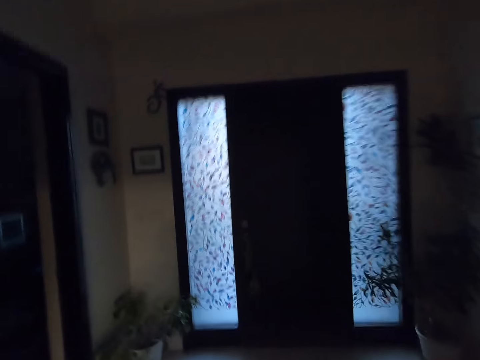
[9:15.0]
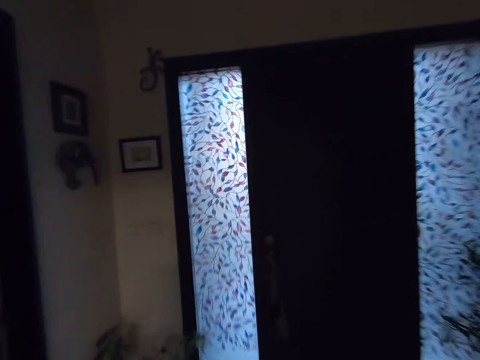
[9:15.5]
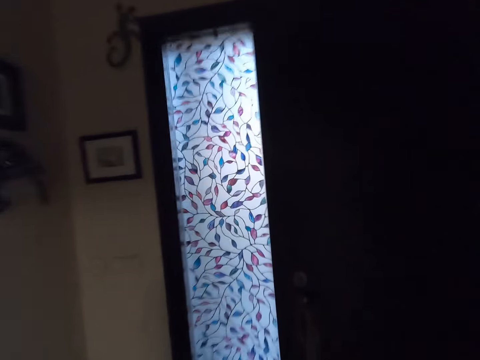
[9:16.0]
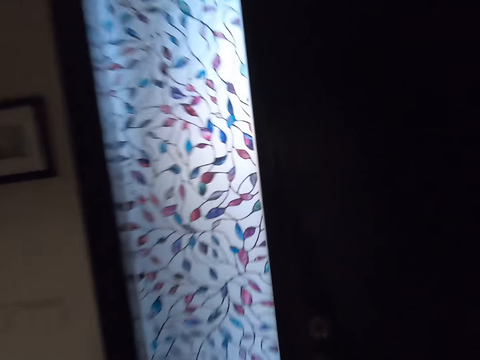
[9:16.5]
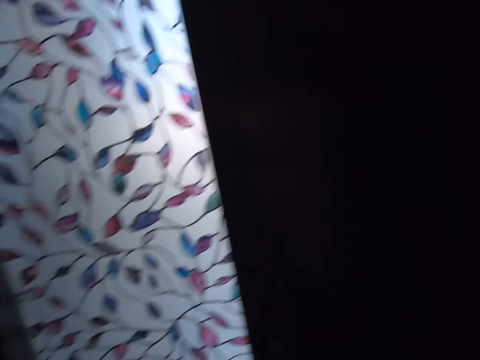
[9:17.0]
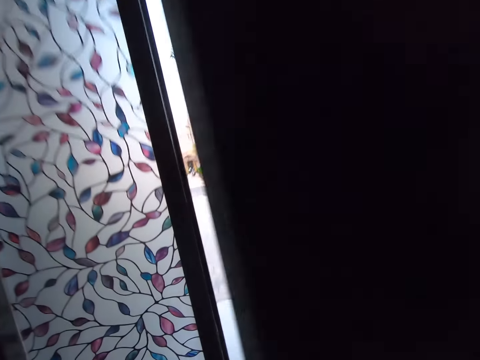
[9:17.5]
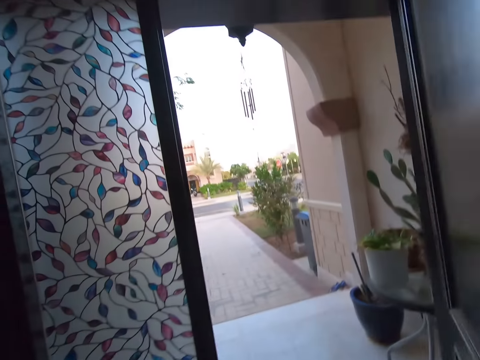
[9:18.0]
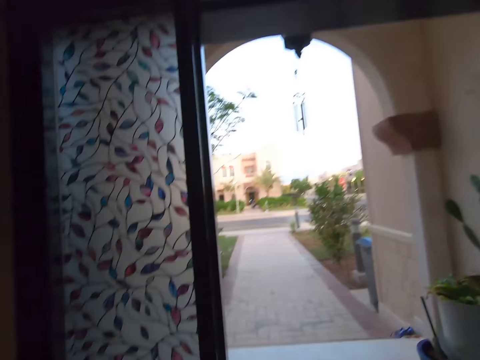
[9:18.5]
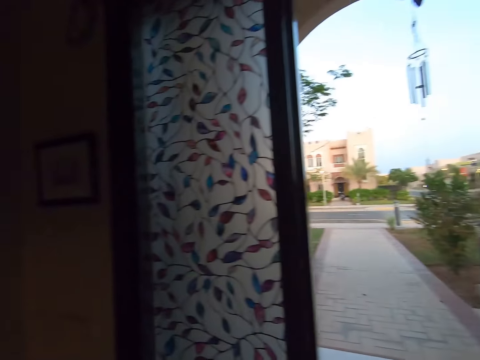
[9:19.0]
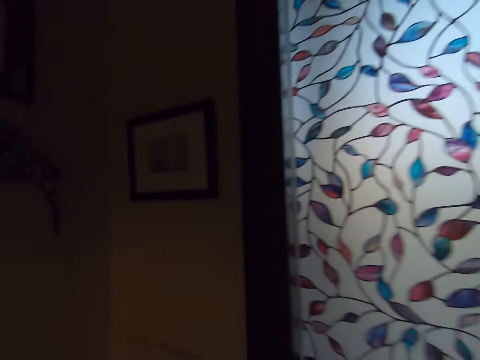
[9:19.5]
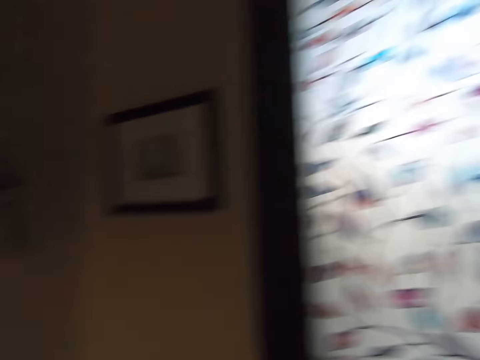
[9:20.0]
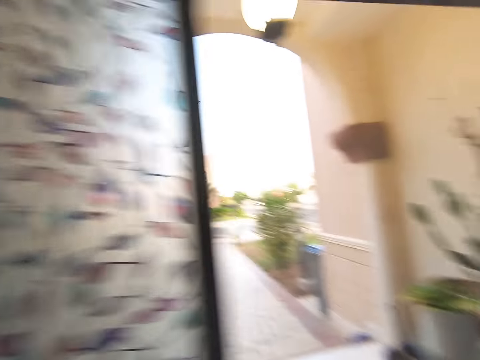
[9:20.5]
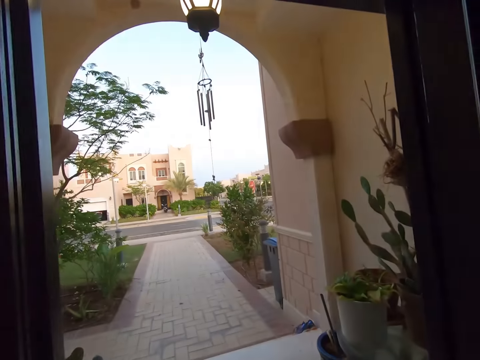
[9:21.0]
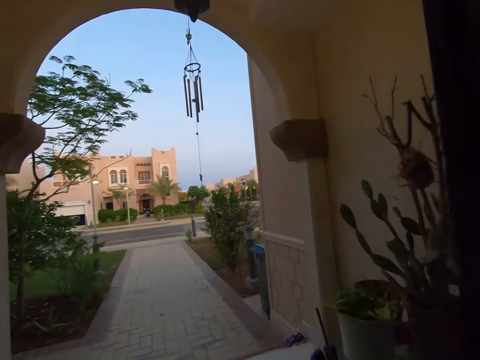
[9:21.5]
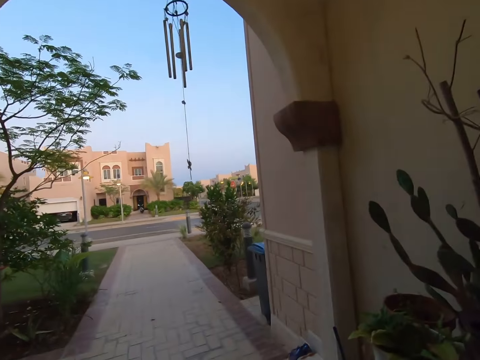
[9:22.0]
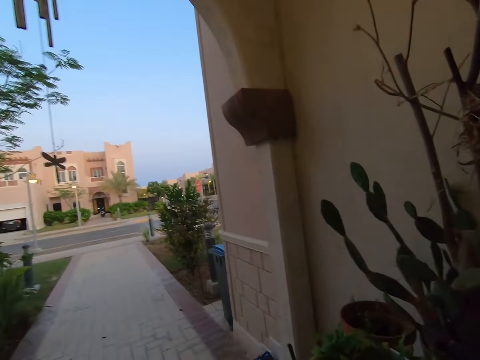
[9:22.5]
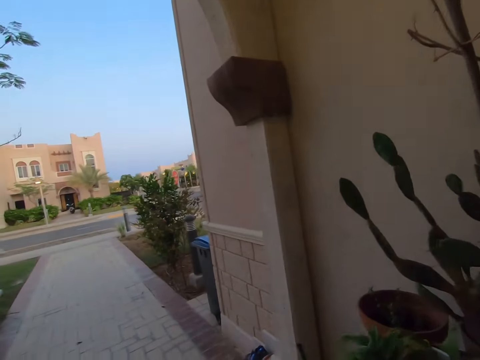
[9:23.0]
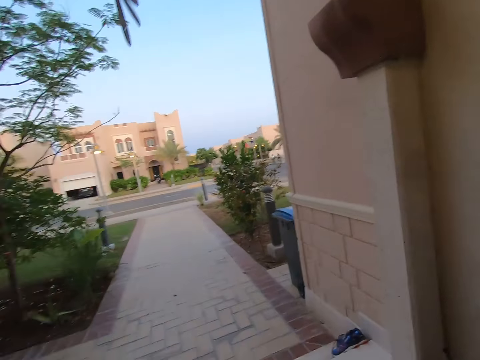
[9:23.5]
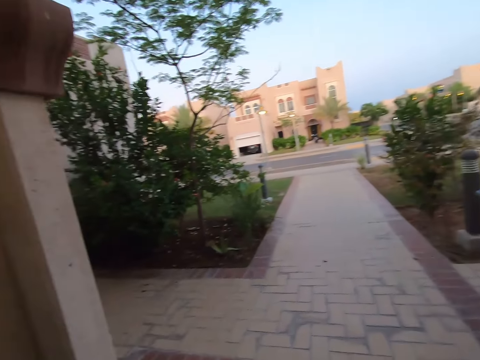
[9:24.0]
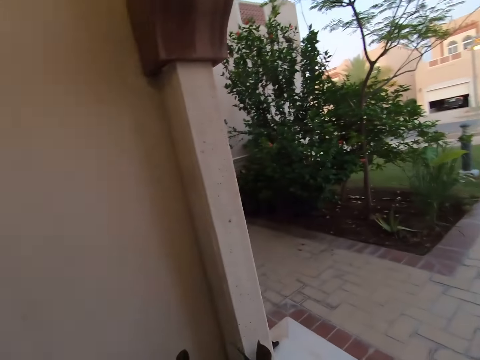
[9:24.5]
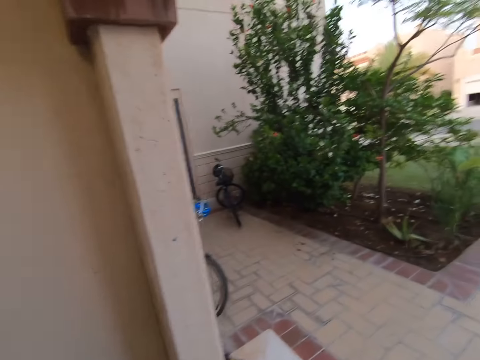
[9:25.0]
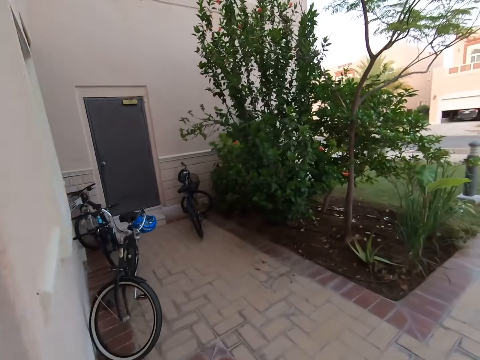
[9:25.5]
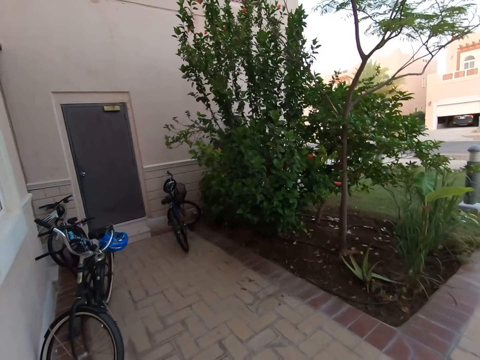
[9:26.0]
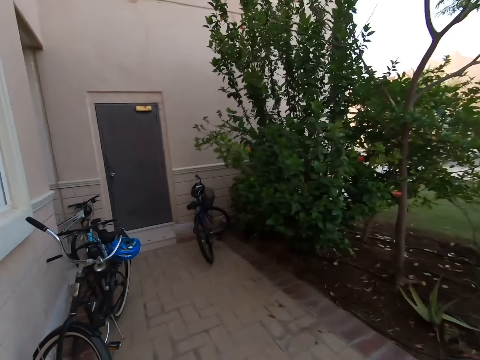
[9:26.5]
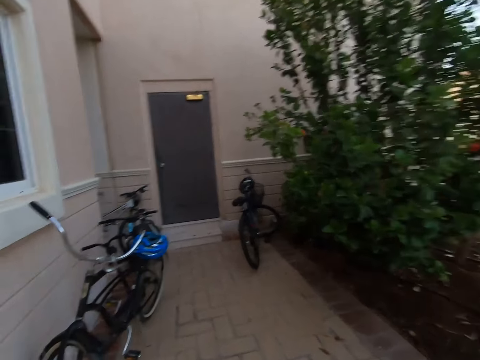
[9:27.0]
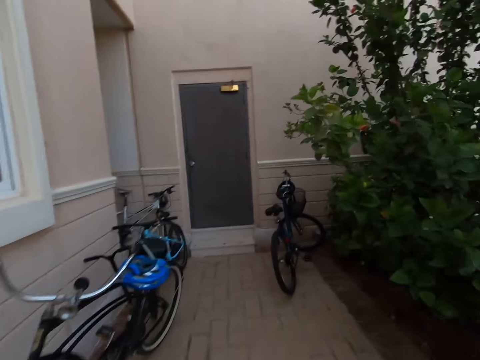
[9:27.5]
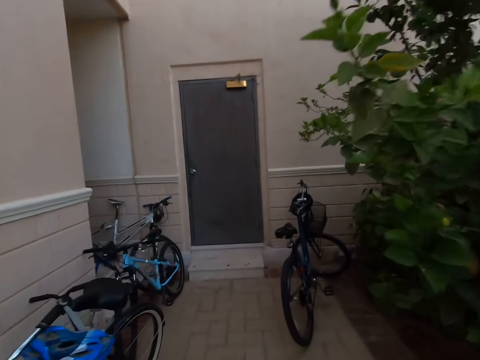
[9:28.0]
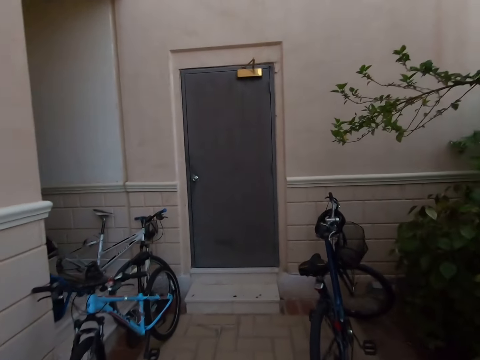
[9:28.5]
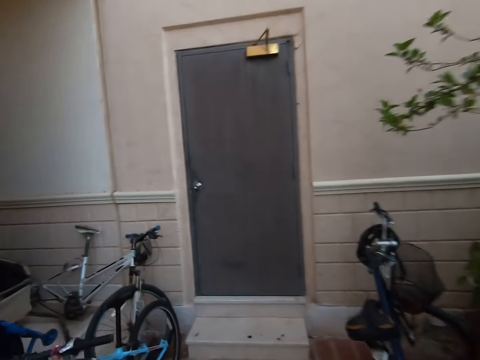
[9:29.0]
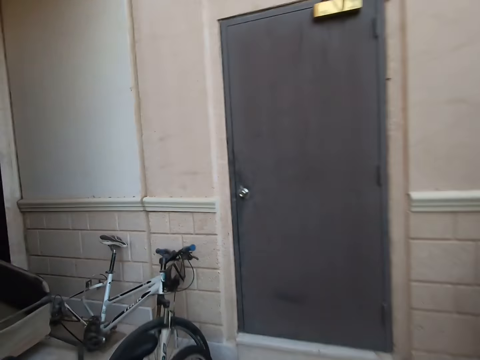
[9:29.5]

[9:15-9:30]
The camera wearer opens the house door. They walk outside the house. They walk on the pavement.

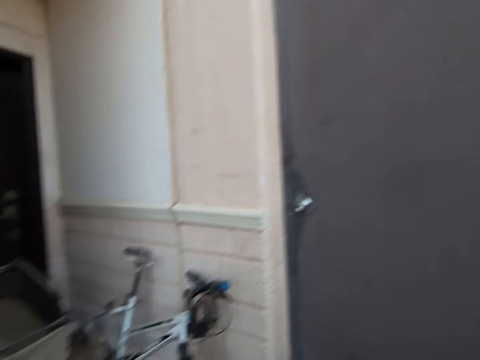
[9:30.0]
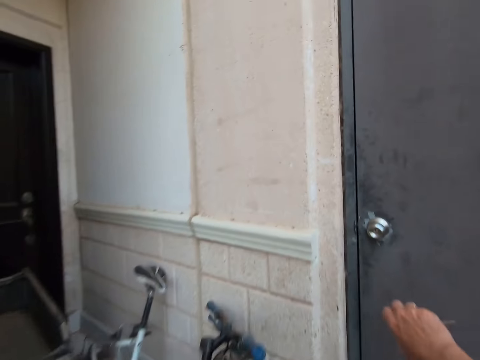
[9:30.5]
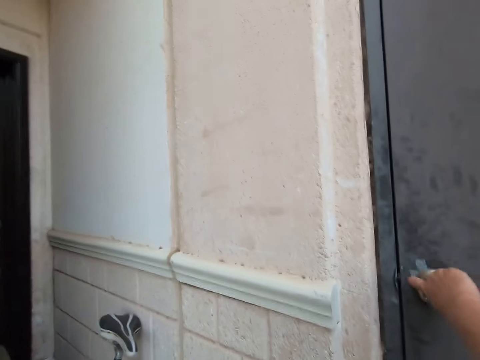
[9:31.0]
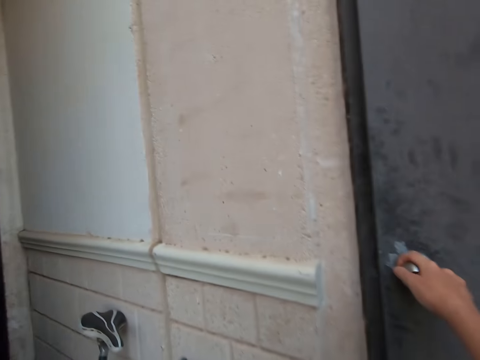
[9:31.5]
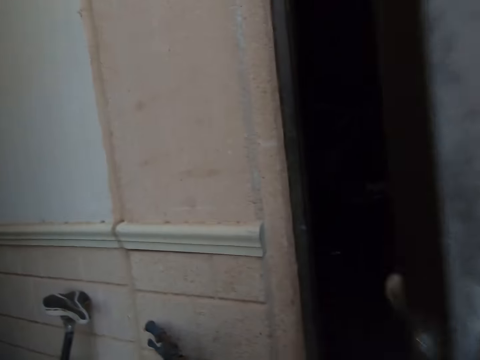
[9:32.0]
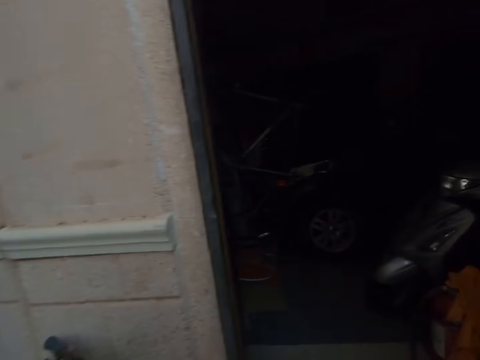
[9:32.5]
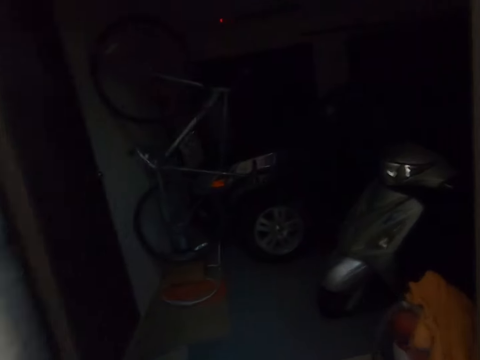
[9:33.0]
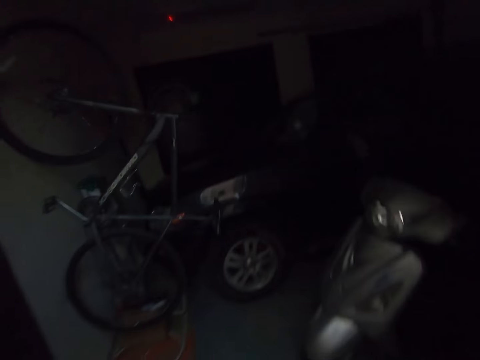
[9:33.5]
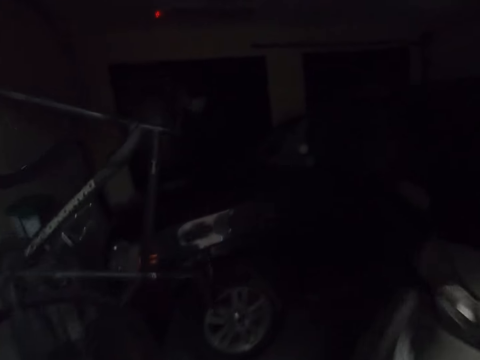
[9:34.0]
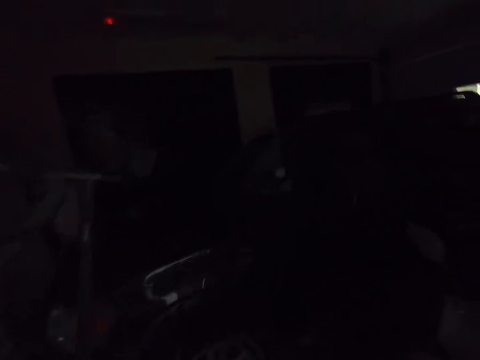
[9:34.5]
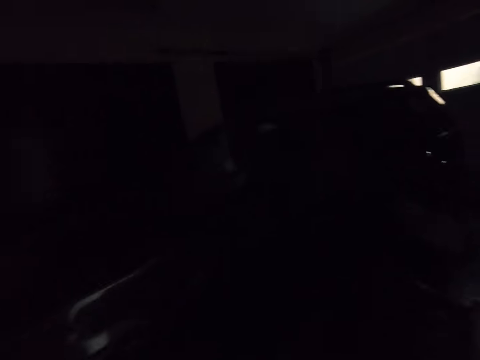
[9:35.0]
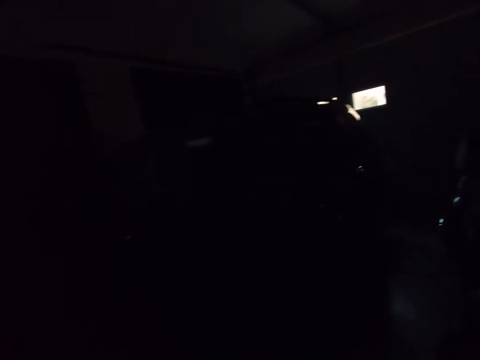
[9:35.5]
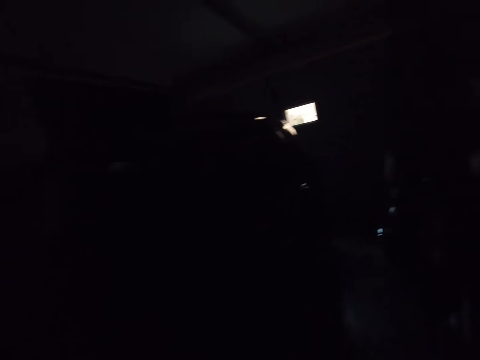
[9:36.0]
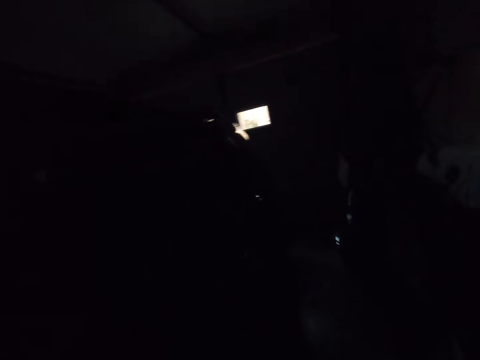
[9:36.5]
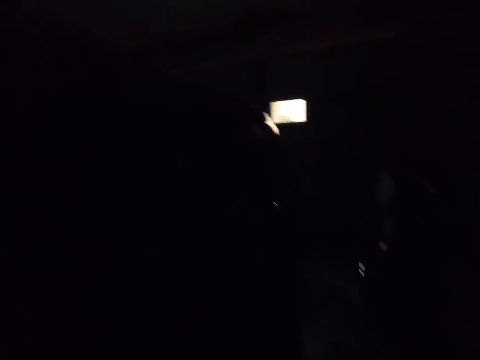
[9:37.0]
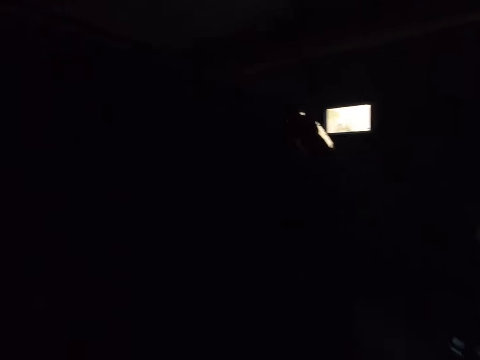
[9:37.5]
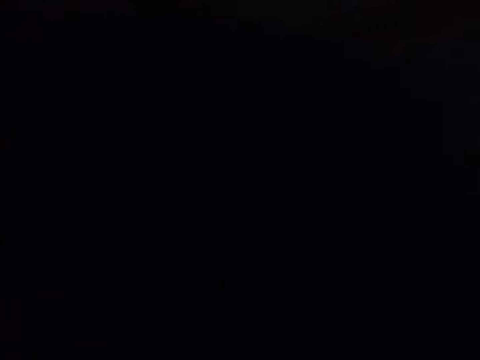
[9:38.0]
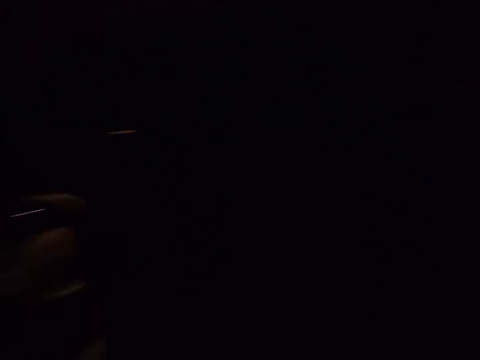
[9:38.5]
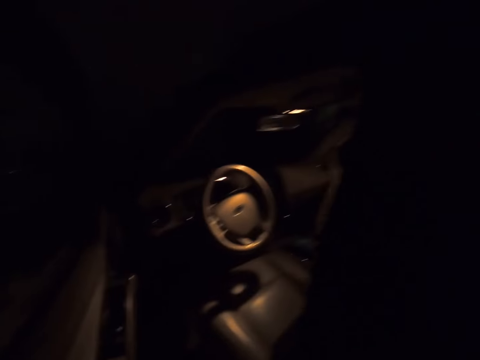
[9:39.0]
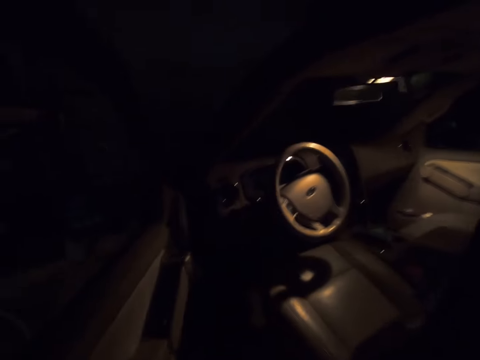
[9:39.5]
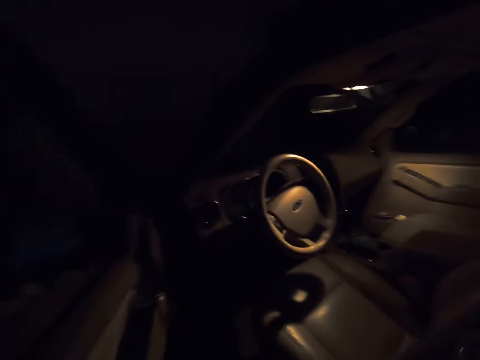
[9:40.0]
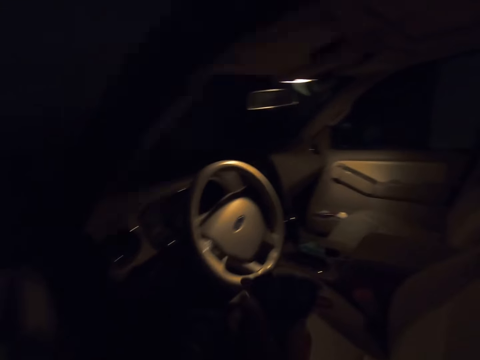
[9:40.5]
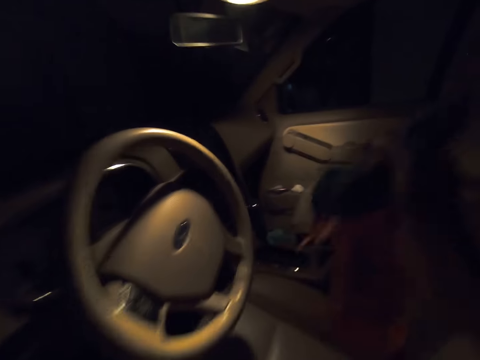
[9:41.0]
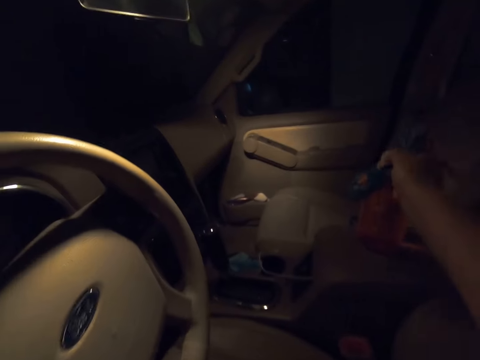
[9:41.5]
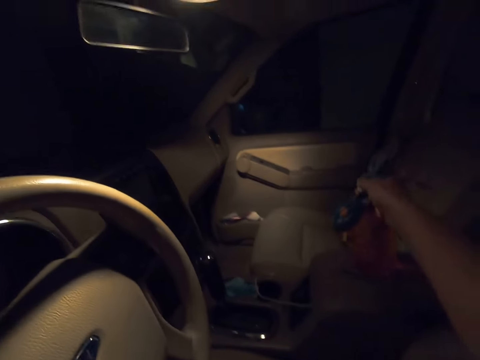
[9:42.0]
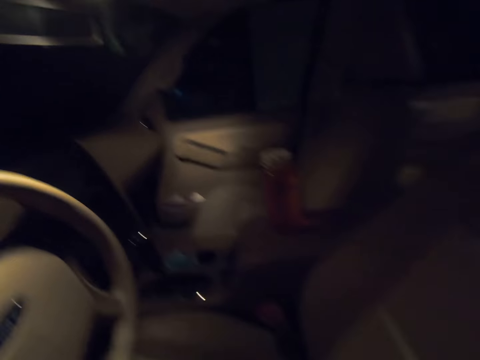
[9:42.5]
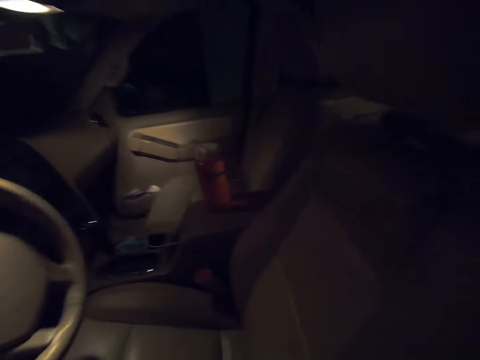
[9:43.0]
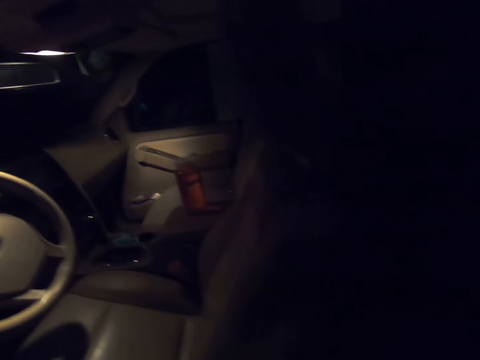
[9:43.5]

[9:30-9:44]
The camera wearer opens the parking door. They walk inside the parking. They enter the car. They put the water bottle on the chair in the car.
